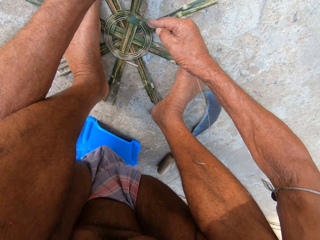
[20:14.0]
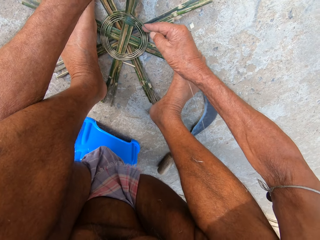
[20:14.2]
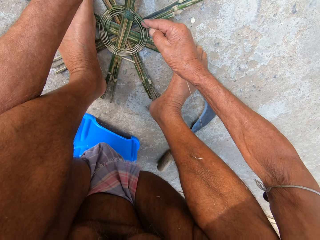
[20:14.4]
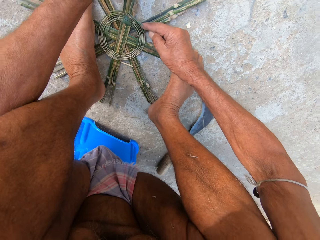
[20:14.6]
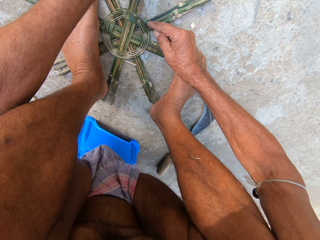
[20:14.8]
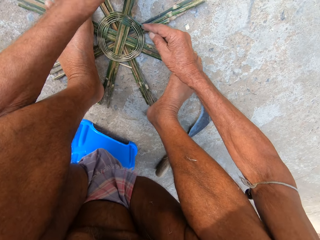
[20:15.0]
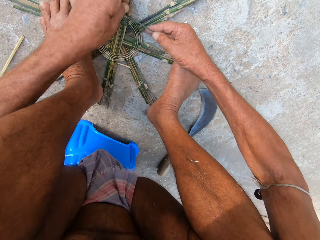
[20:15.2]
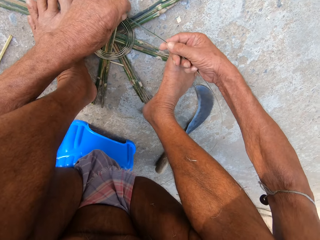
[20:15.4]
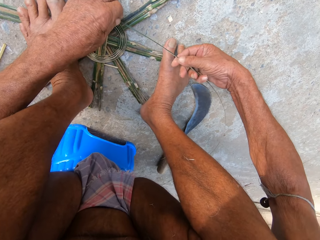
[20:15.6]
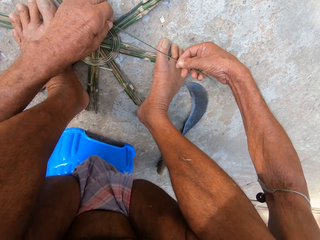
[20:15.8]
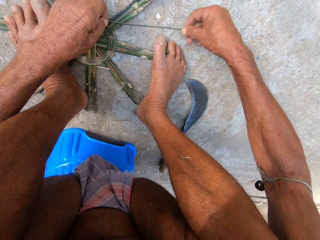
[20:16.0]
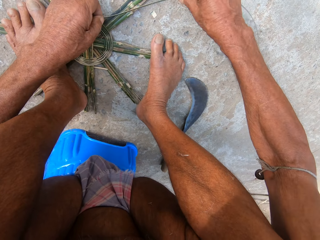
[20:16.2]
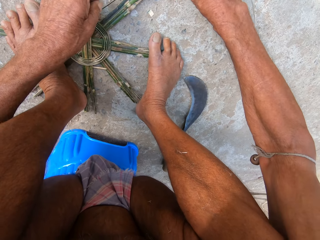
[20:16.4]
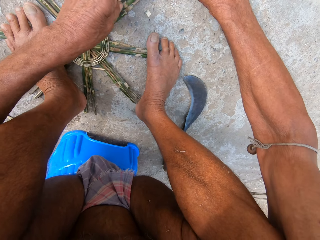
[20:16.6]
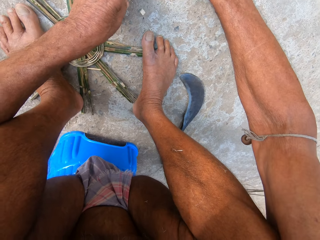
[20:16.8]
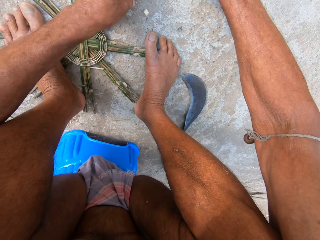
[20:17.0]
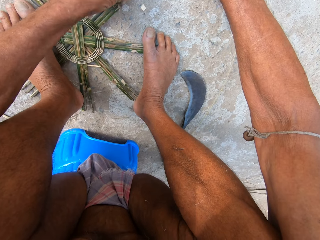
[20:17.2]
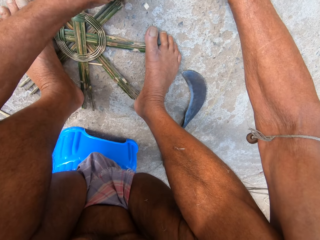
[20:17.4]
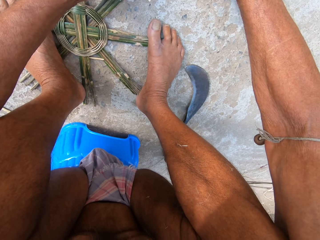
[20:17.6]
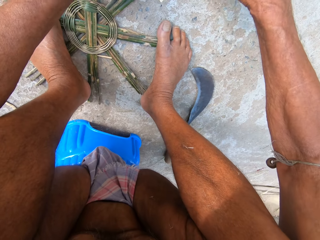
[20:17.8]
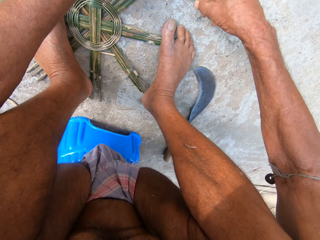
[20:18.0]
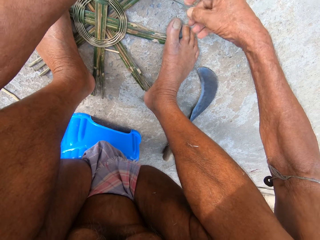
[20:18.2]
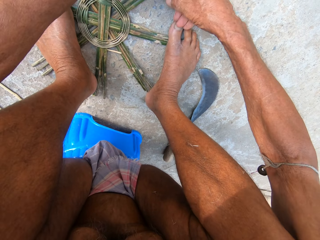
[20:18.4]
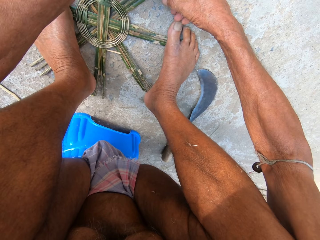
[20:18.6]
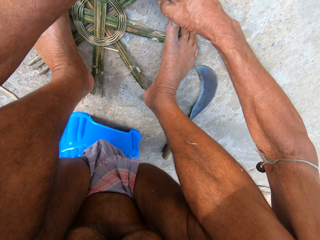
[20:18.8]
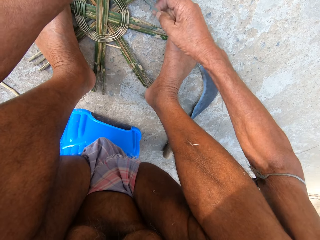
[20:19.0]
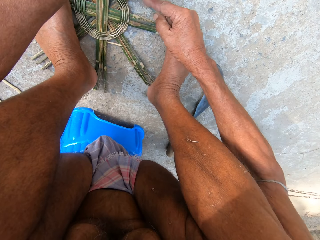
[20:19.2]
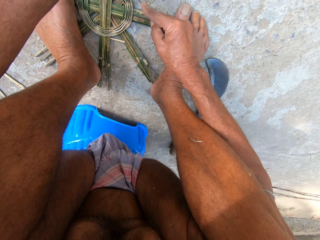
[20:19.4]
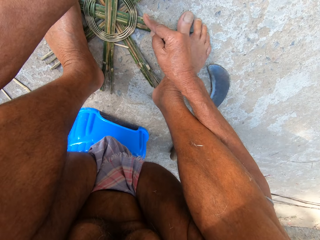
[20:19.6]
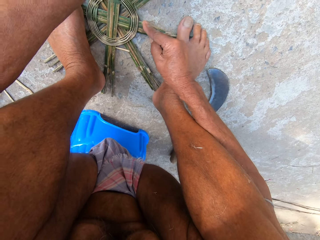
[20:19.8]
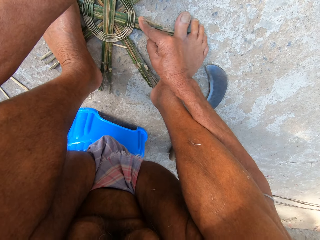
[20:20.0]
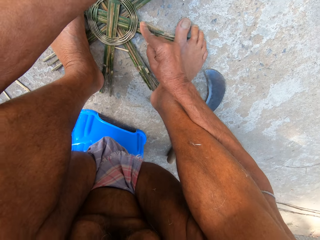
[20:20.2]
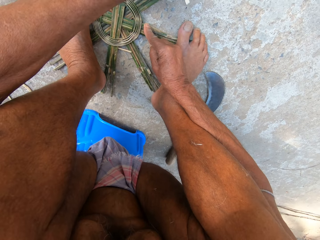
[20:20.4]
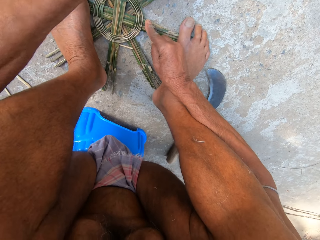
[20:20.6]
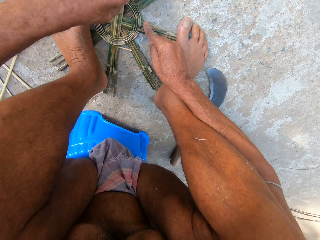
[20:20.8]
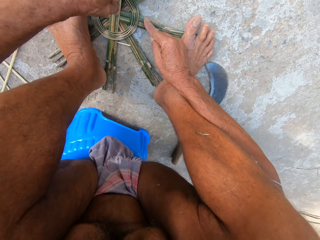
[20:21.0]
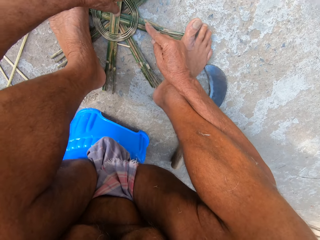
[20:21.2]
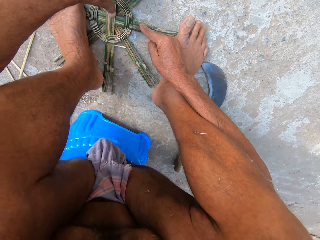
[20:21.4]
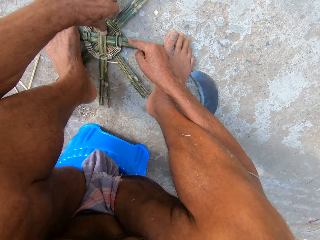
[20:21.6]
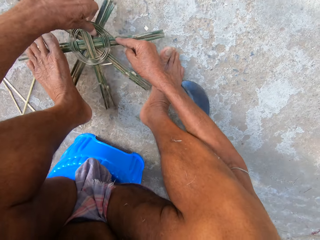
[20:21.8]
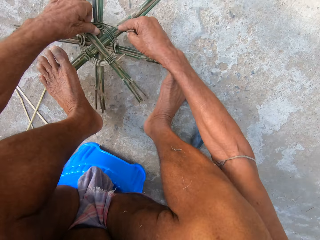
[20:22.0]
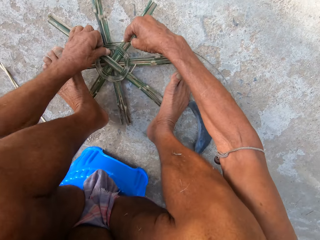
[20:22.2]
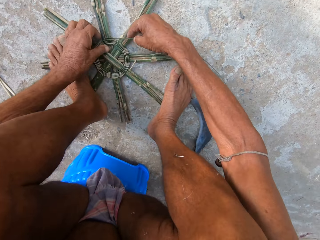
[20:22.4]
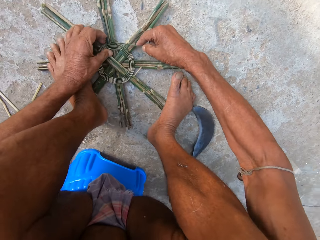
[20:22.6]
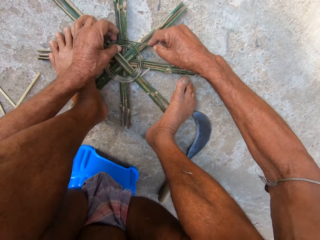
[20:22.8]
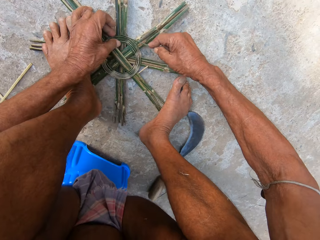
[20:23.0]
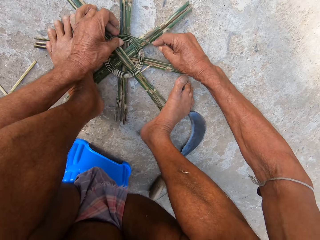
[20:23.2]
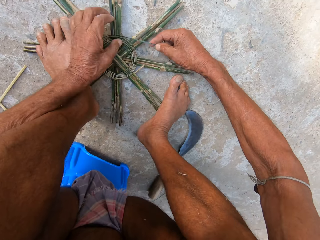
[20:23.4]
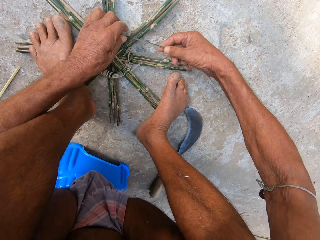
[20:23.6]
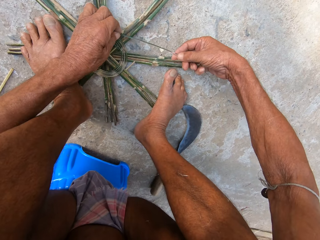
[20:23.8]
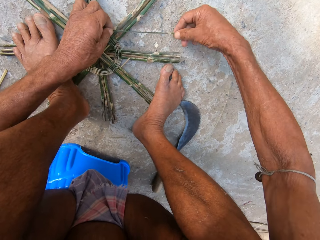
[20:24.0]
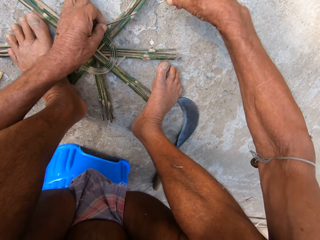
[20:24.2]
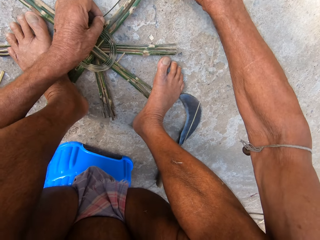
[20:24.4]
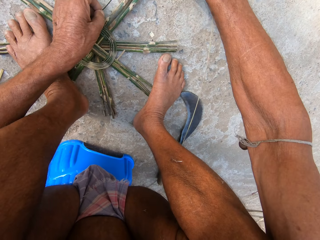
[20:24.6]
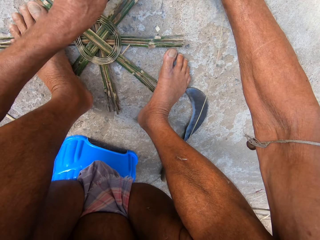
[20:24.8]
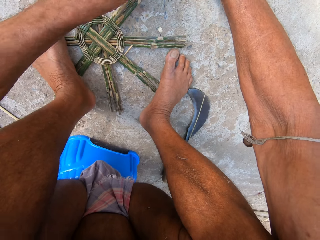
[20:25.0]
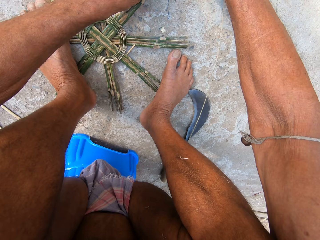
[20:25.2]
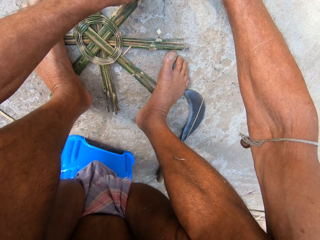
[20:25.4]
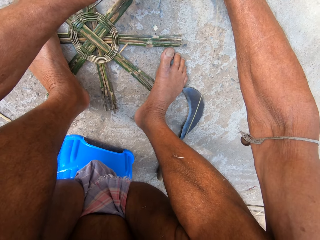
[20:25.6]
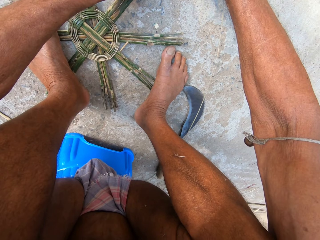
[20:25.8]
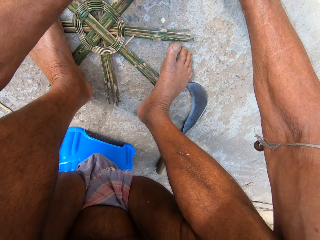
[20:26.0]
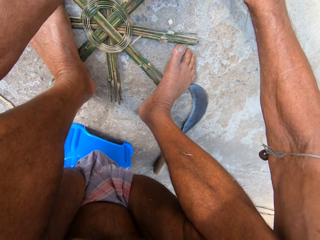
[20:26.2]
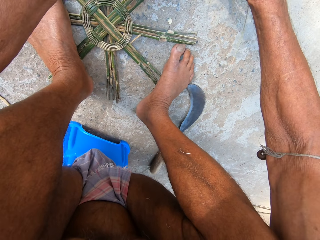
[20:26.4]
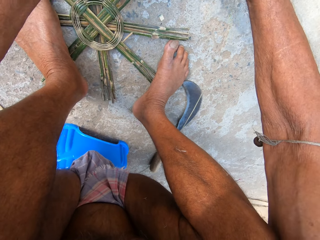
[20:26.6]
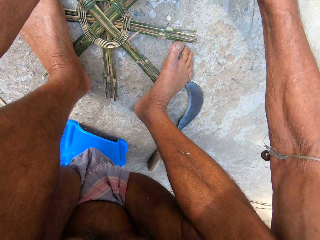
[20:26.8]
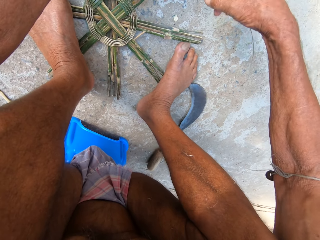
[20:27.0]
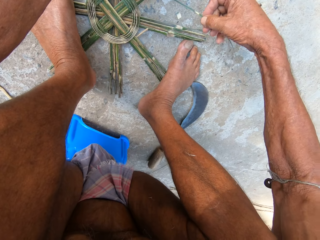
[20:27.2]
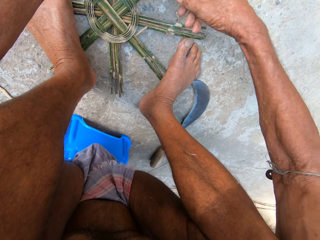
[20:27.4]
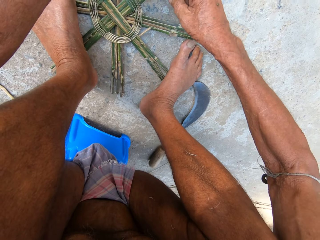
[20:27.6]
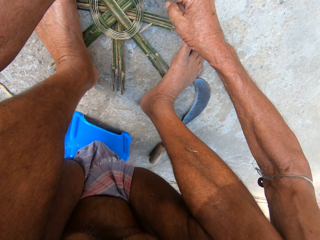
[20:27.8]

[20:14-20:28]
The camera wearer straightens a rope on a wood craft. They adjust the rope on the wood craft. They adjust the wood craft on the floor. They straighten the rope on the wood craft.

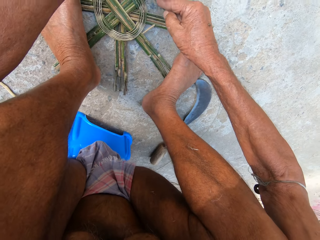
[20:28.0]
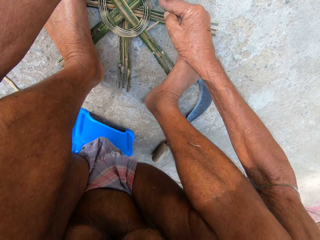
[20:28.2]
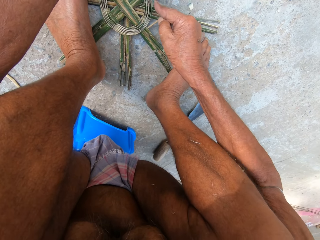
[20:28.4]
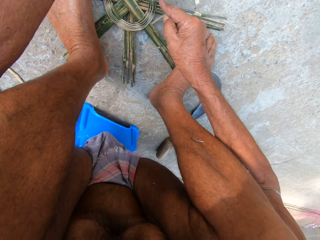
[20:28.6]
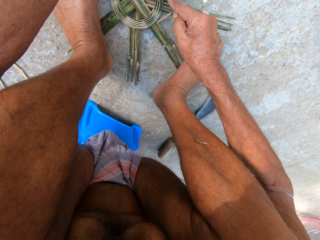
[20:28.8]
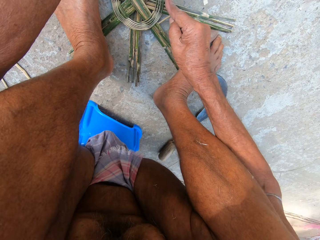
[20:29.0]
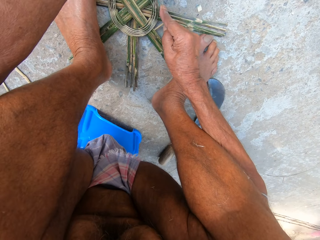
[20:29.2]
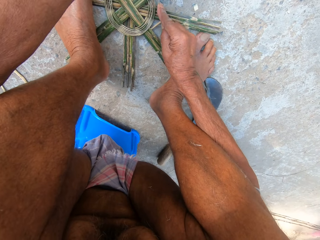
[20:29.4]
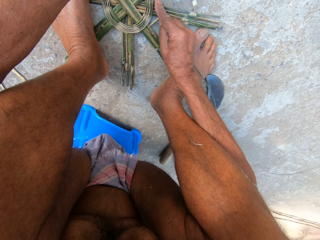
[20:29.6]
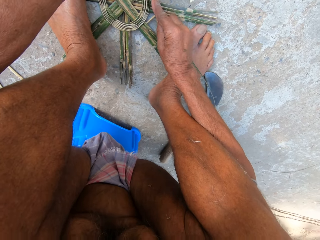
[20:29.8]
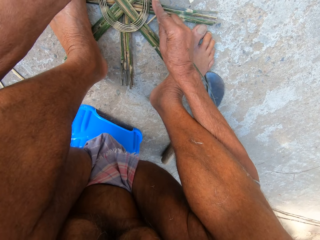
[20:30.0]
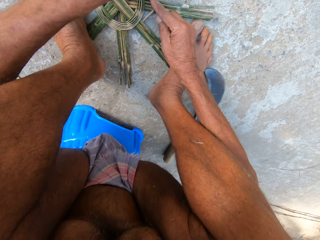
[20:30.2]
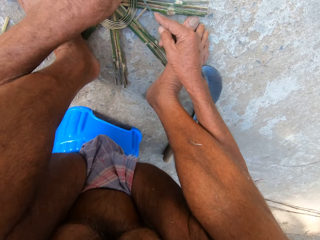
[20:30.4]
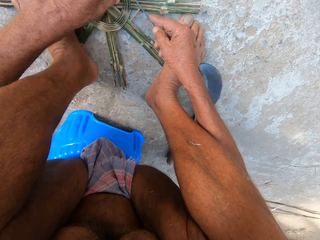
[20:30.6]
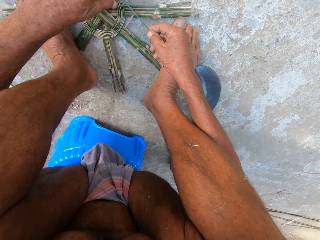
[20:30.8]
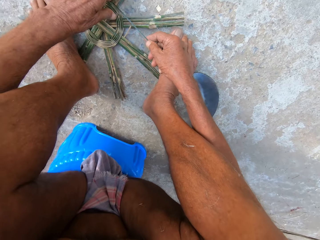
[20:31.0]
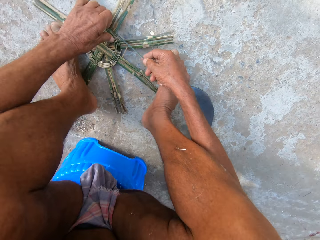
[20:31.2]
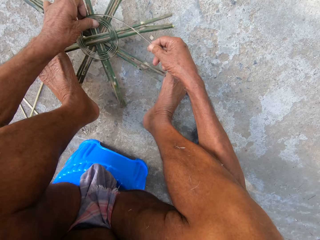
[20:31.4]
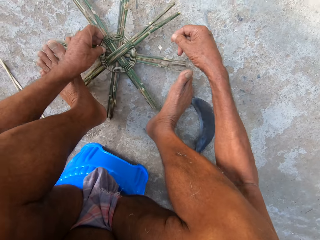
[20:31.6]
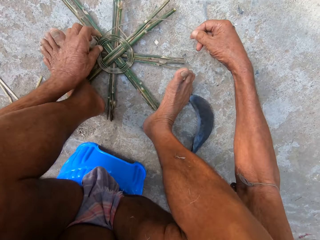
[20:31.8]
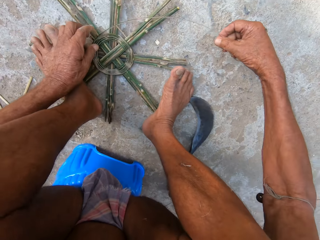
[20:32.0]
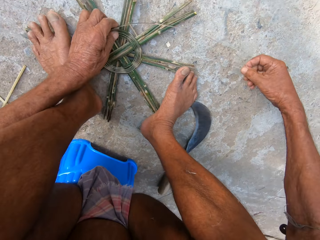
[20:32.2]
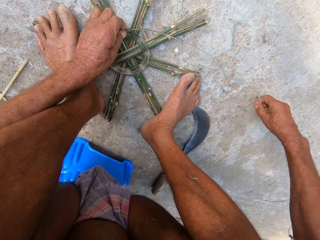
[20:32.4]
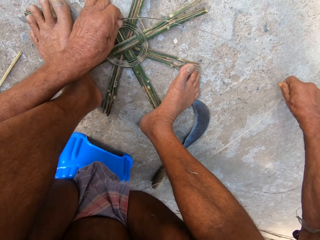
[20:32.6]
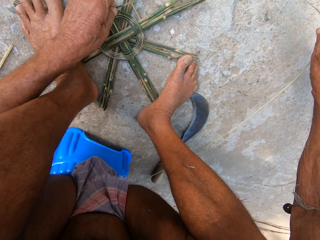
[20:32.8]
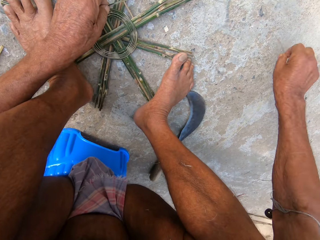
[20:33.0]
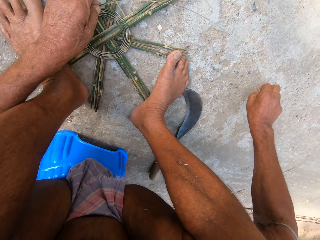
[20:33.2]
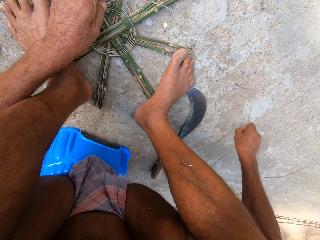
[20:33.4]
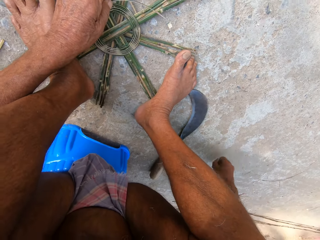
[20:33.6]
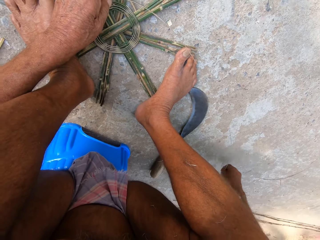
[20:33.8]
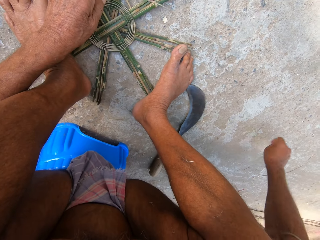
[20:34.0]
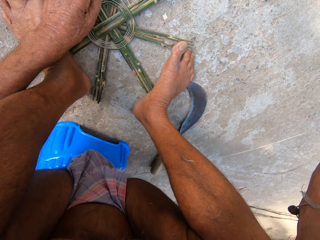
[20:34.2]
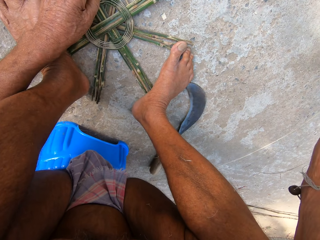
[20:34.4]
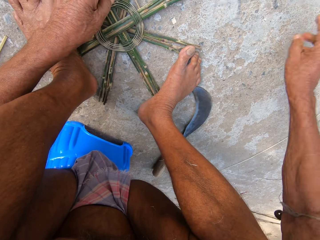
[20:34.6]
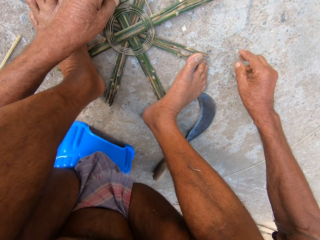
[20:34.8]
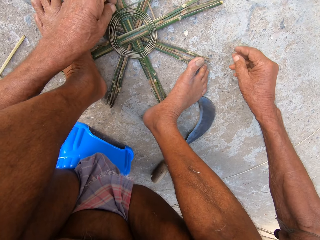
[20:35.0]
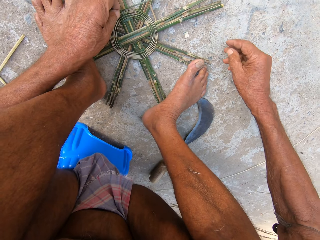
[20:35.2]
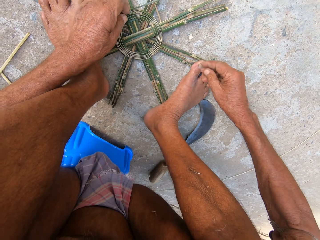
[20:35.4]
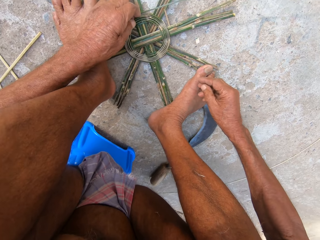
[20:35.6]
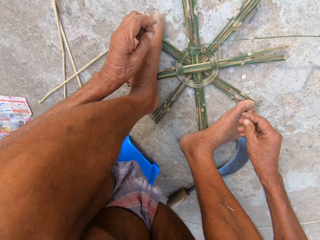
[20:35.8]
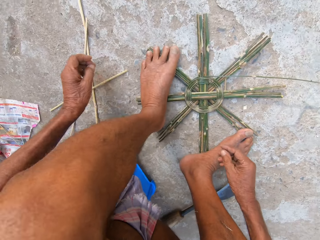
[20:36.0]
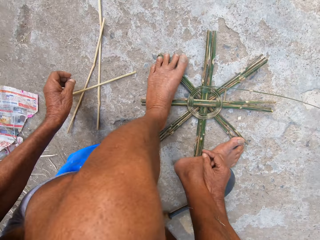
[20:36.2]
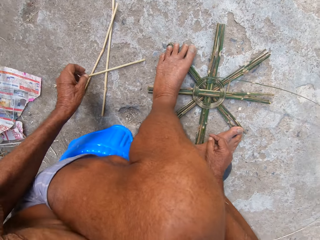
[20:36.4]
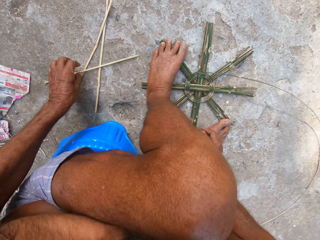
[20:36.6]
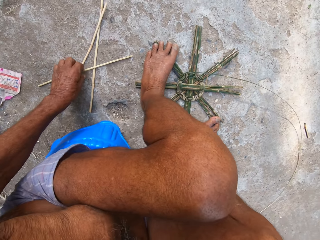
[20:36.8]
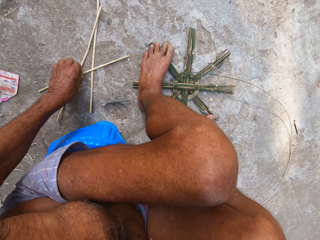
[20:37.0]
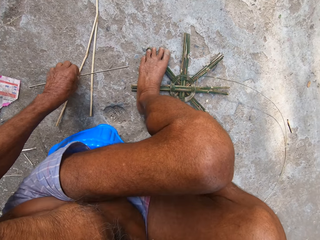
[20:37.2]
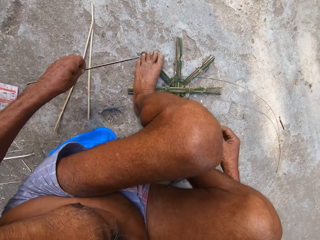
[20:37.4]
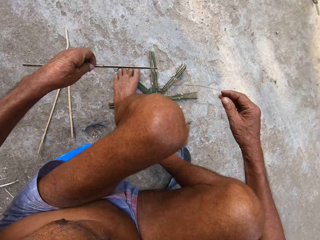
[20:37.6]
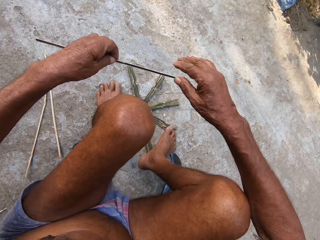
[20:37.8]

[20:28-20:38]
The camera wearer adjusts a wood craft on the floor. He straightens a rope on the wood craft. He picks up the bamboo stick from the floor with his left hand.
